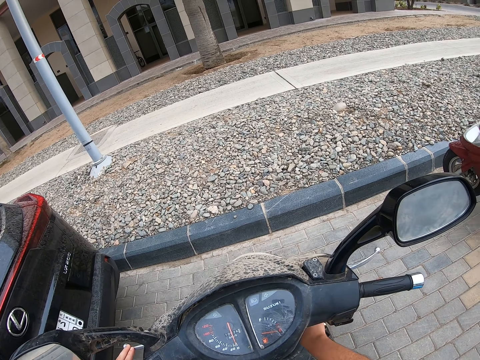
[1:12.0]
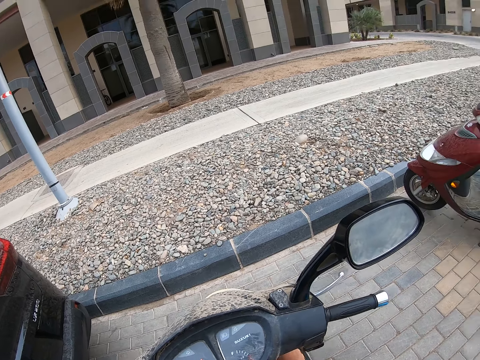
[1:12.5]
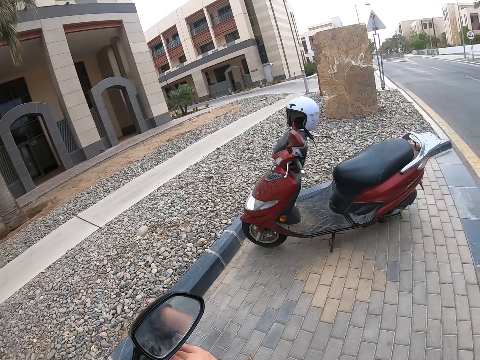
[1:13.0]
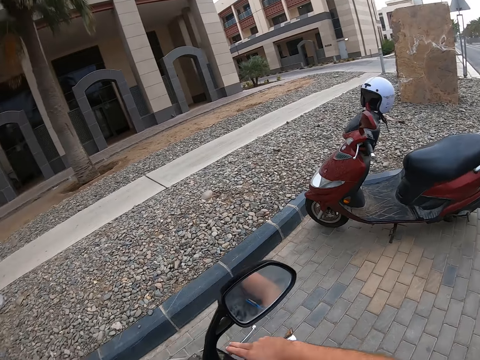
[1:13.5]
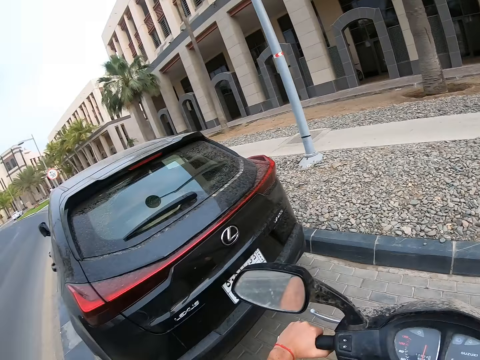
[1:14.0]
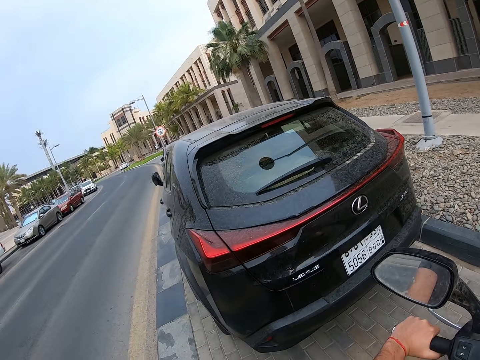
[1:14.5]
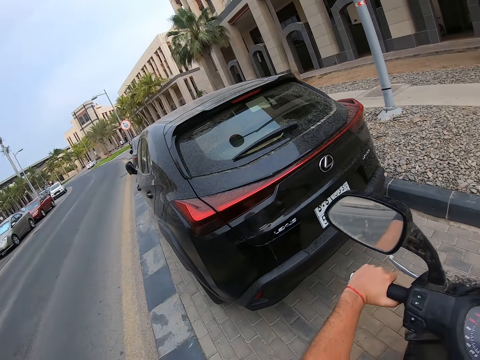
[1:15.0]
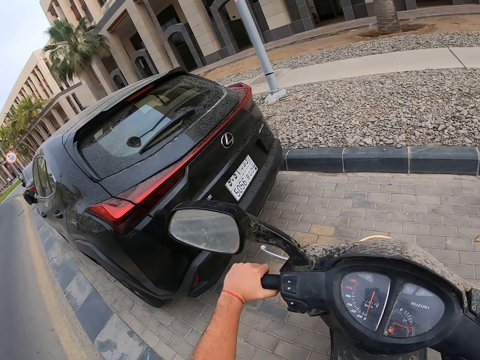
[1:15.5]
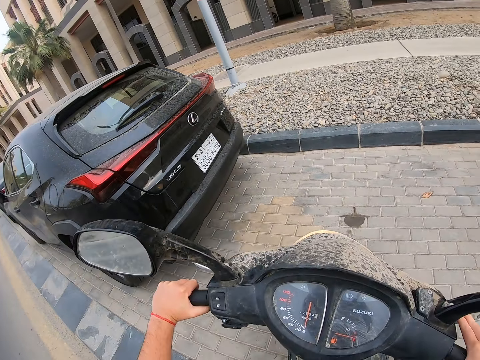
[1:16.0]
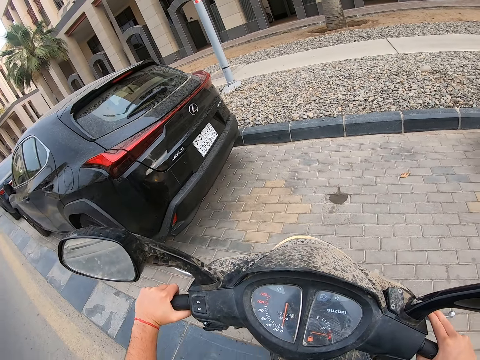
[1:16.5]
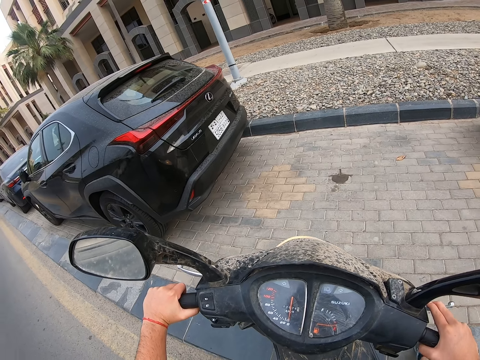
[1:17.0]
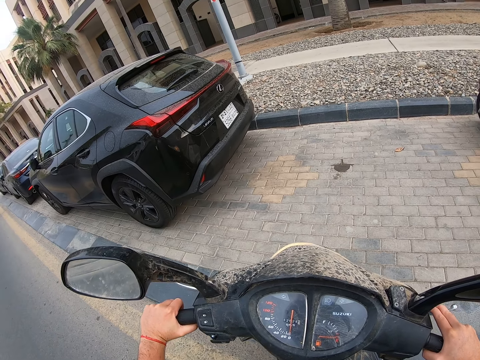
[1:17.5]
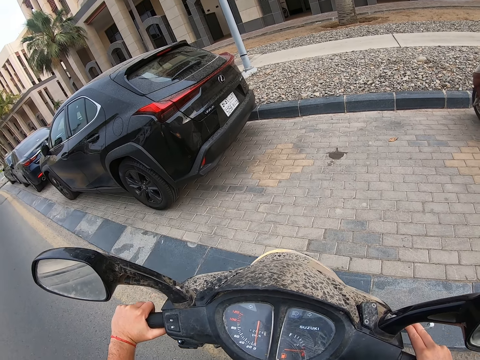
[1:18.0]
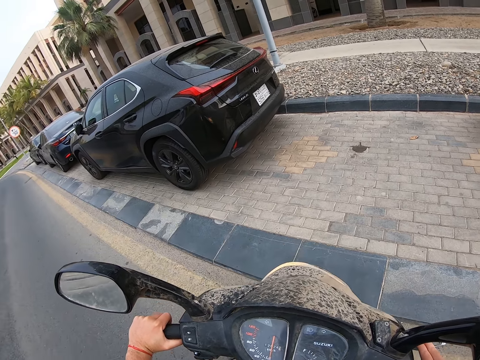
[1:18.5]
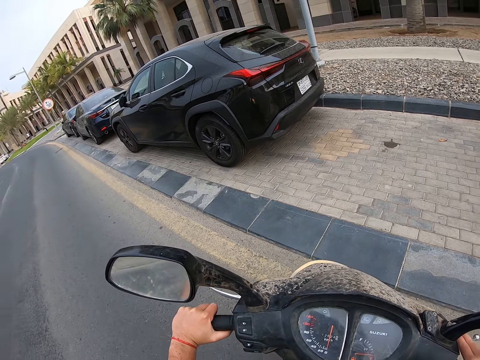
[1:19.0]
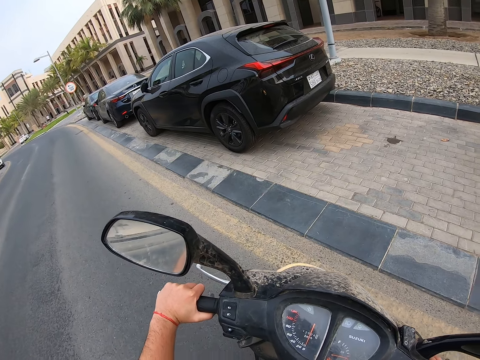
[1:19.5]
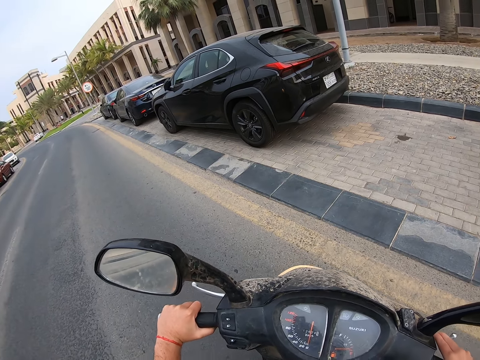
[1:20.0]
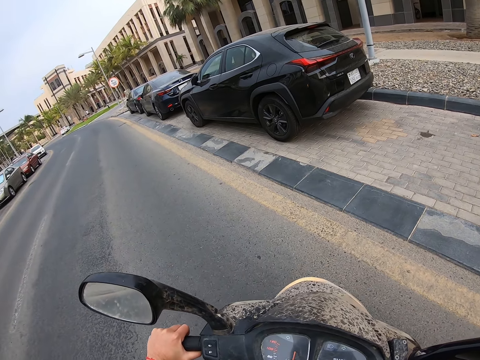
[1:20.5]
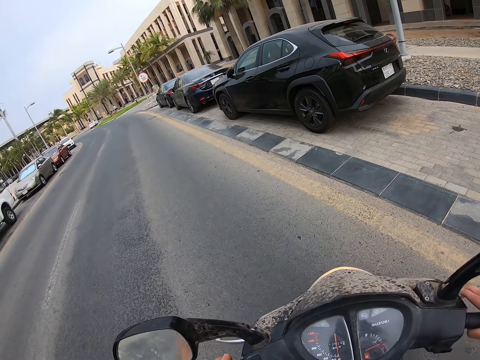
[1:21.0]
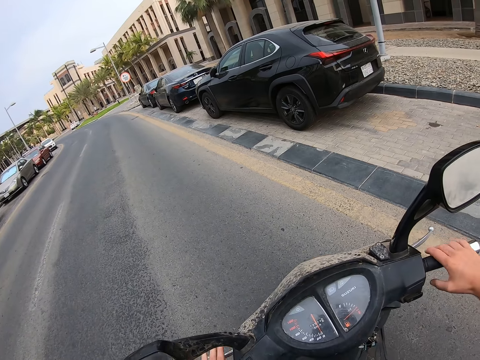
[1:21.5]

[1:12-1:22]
The camera wearer turns on the motorcycle. They move back the motorcycle.

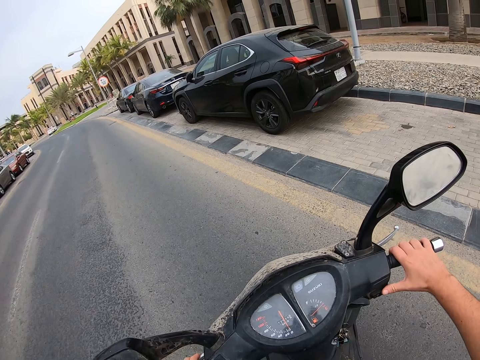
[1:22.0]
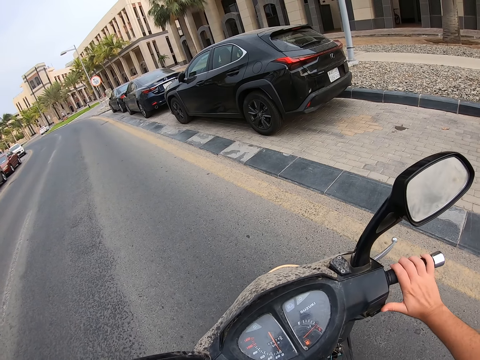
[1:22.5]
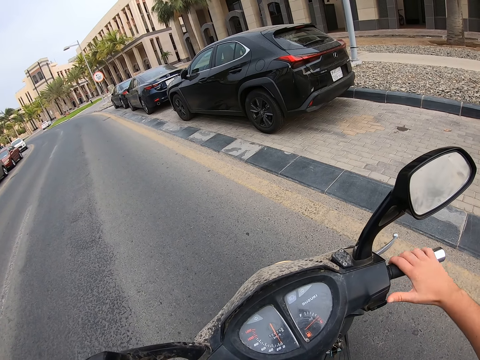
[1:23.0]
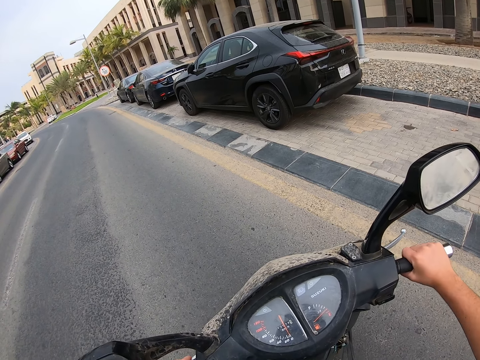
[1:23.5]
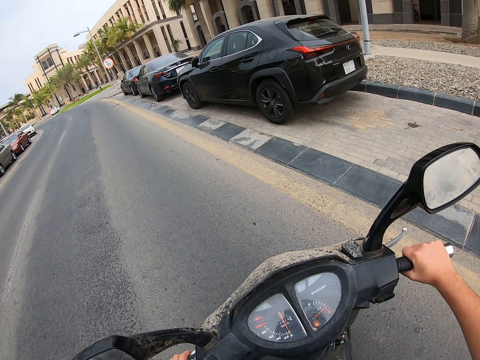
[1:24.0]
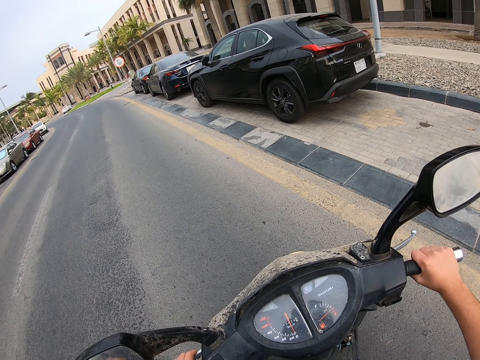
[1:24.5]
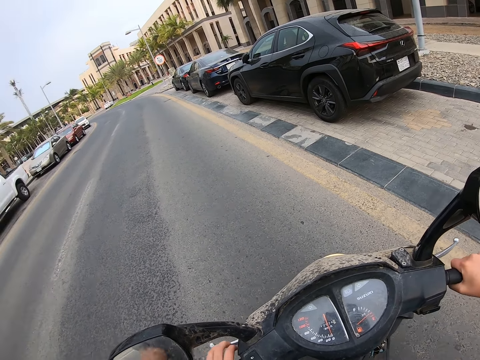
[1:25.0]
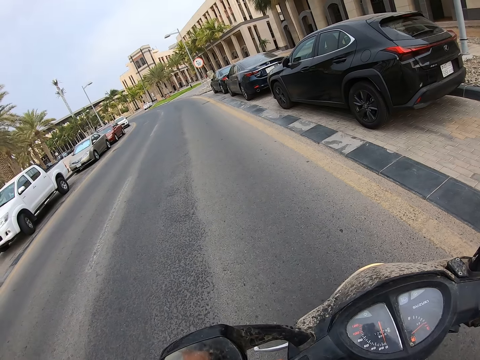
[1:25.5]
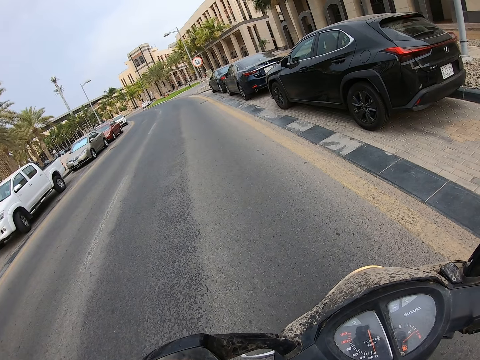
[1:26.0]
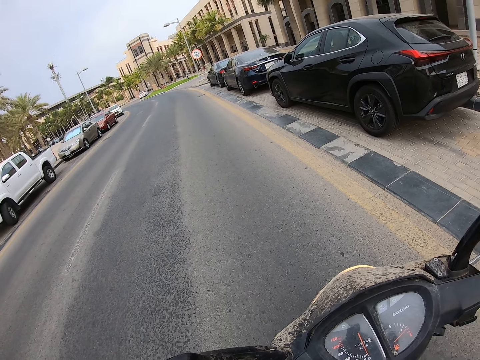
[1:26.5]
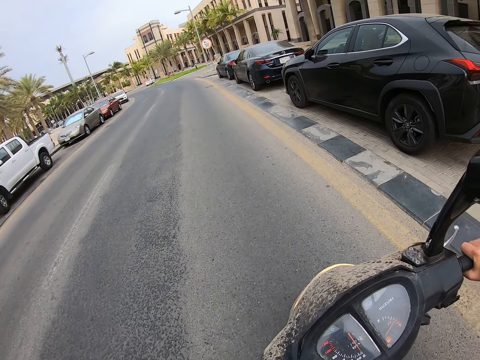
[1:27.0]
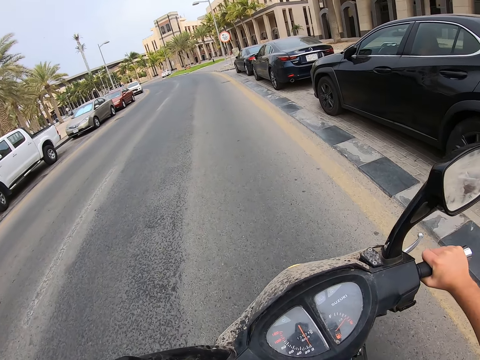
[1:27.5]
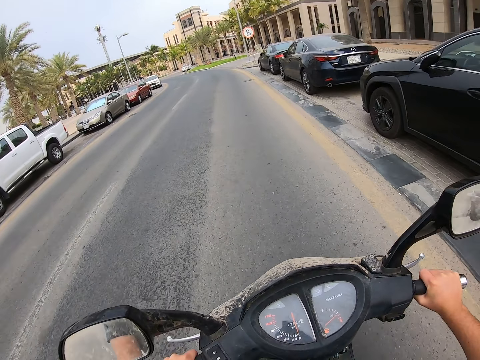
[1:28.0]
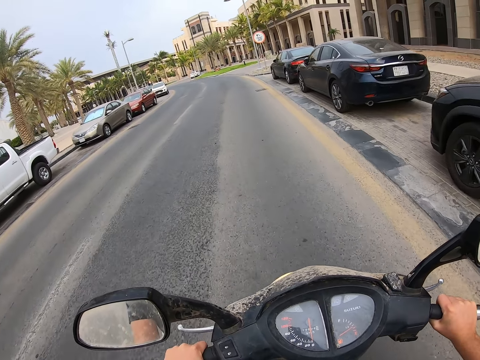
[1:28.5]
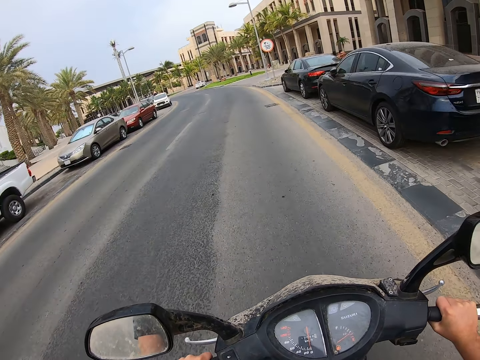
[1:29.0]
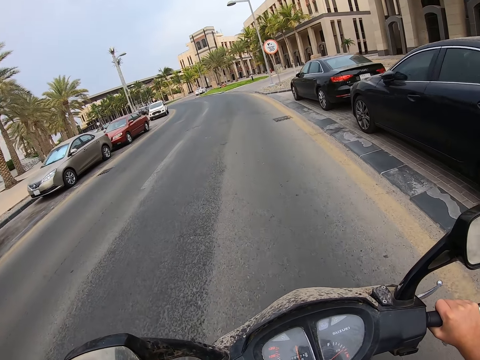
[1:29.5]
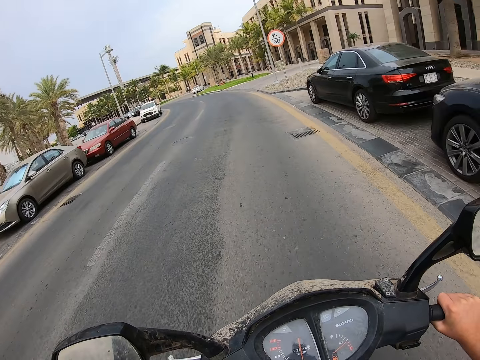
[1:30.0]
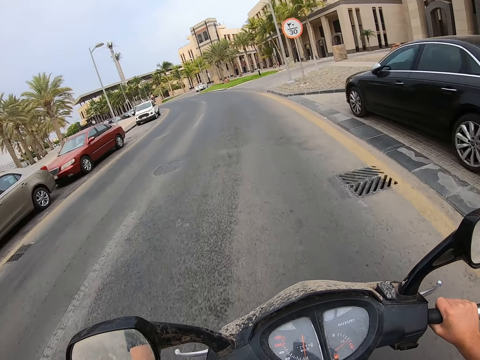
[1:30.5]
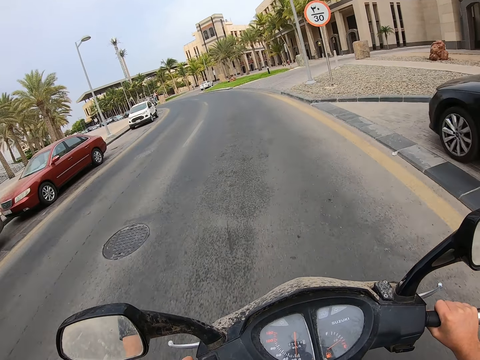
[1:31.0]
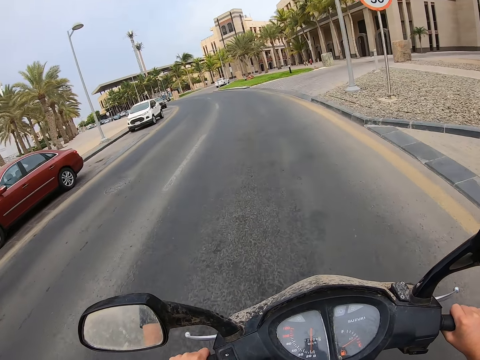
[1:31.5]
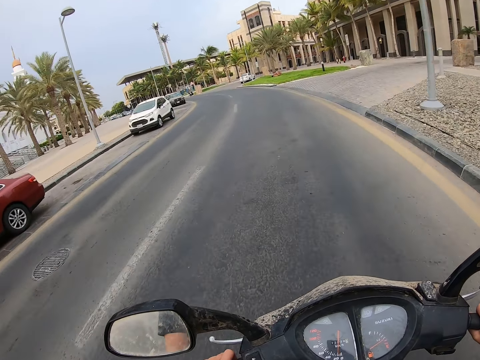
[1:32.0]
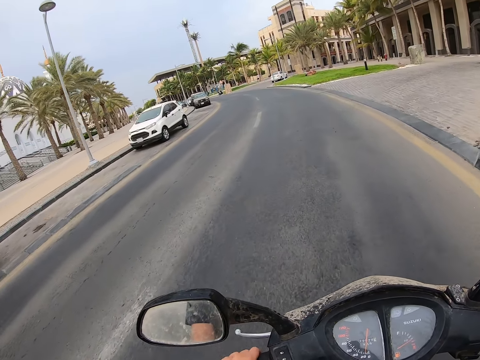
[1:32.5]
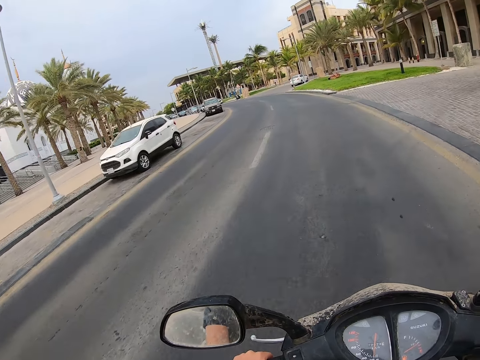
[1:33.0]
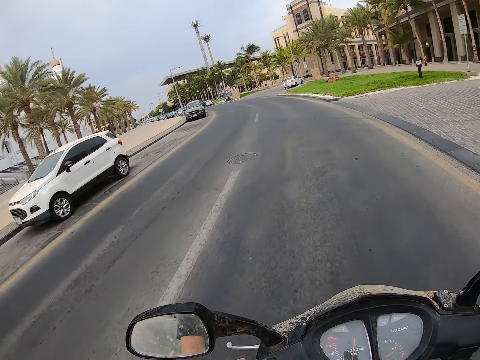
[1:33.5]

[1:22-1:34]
The camera wearer starts the motorcycle. They ride the motorcycle in a road.

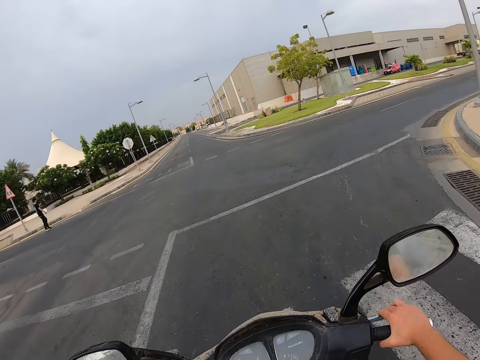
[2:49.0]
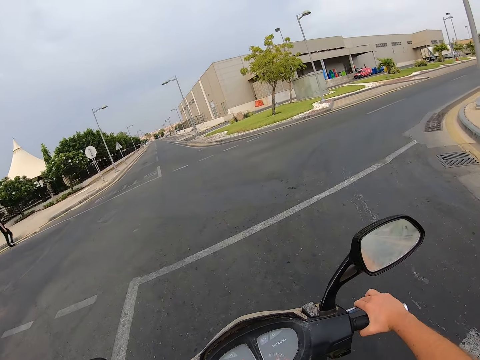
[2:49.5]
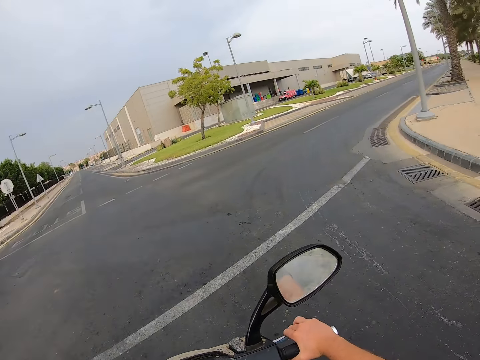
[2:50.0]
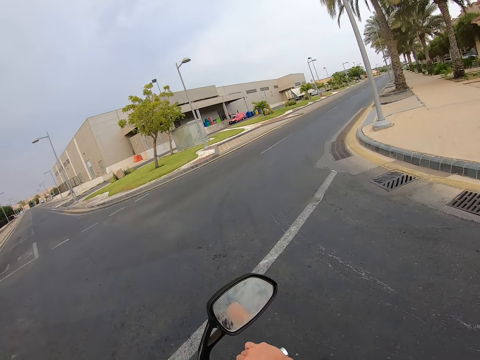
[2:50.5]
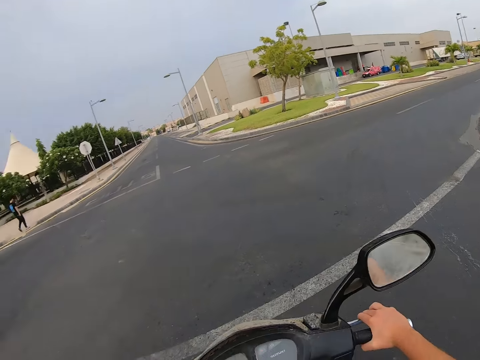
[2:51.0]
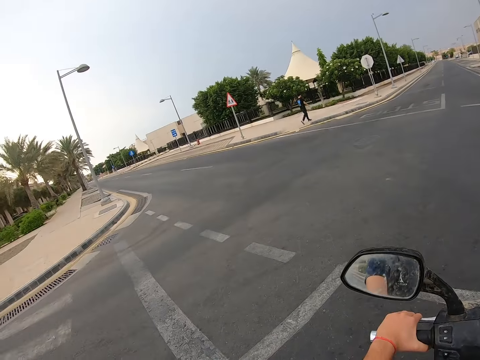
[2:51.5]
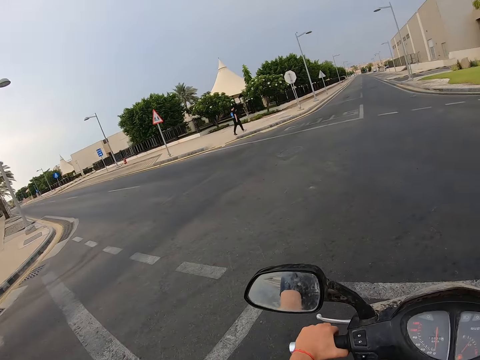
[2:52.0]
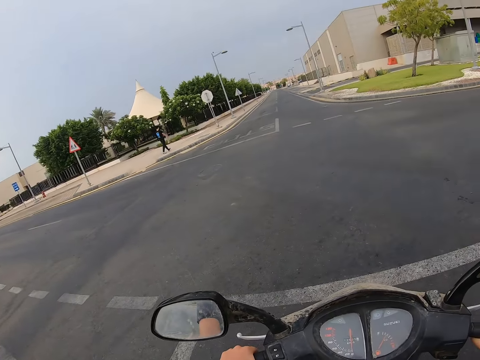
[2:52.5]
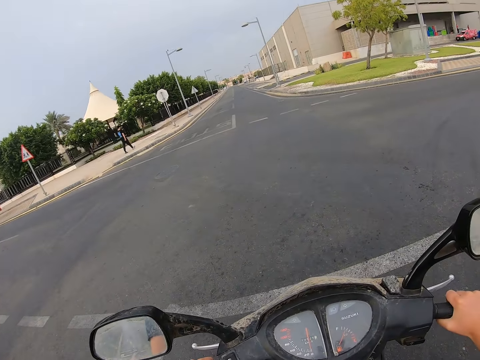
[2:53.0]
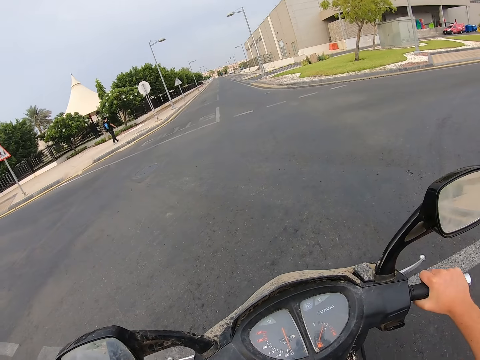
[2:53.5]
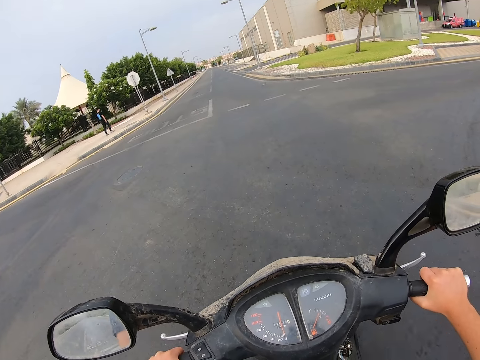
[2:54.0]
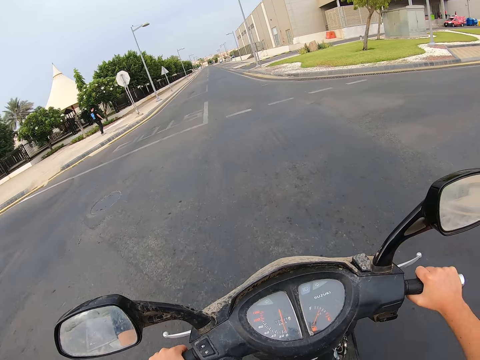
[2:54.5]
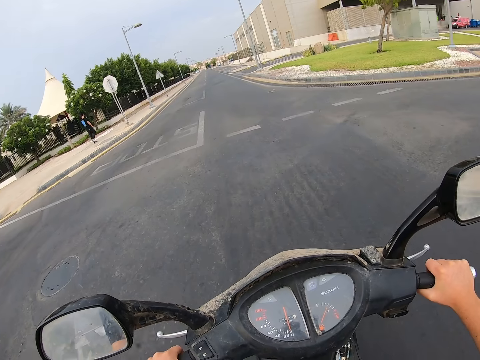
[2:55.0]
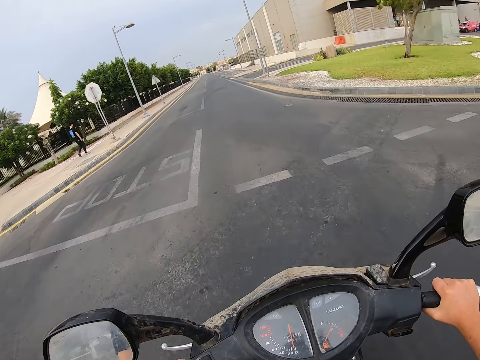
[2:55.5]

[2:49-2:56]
The camera wearer stops the motorcycle in a road. They look around. They ride the motorcycle in the road.
